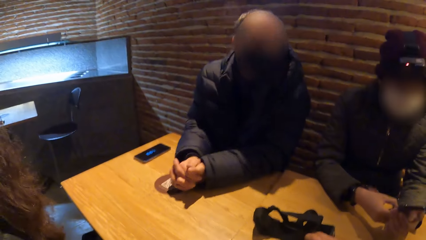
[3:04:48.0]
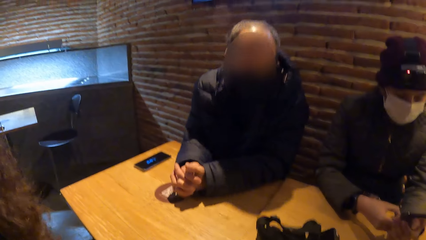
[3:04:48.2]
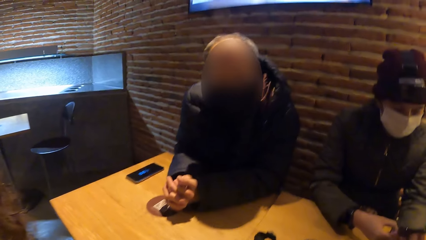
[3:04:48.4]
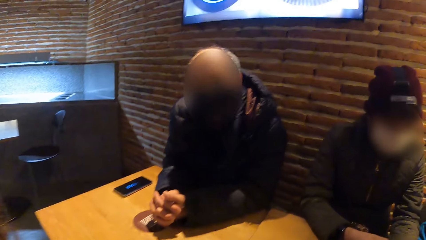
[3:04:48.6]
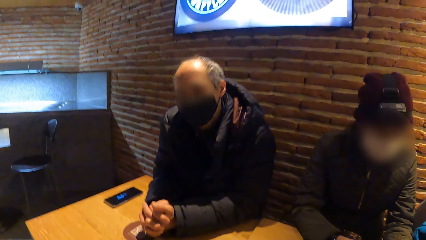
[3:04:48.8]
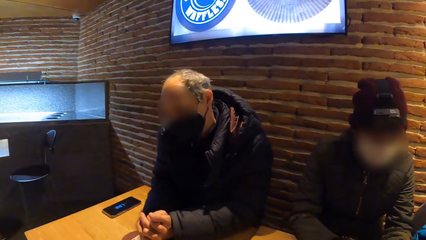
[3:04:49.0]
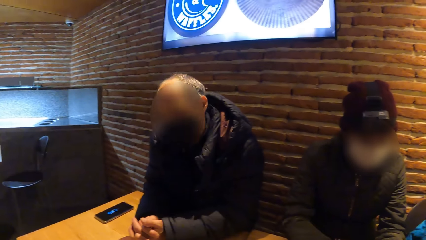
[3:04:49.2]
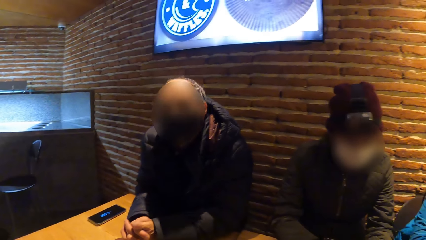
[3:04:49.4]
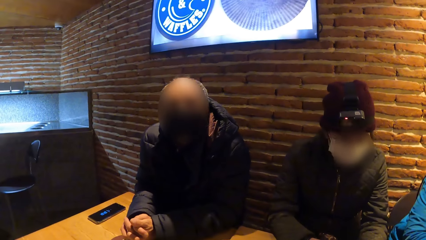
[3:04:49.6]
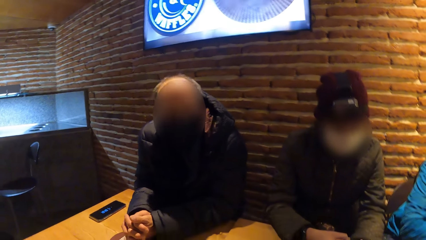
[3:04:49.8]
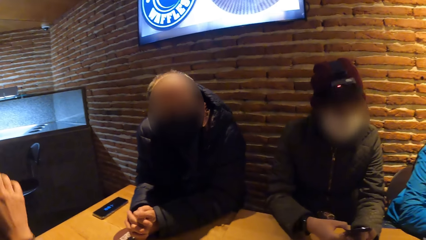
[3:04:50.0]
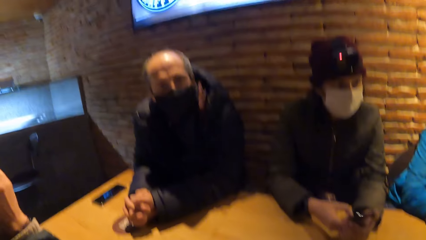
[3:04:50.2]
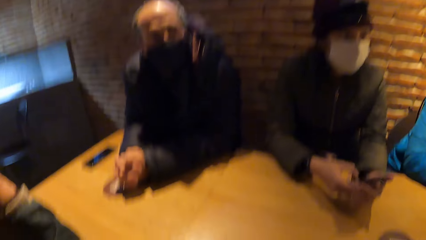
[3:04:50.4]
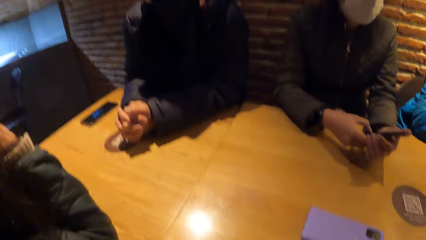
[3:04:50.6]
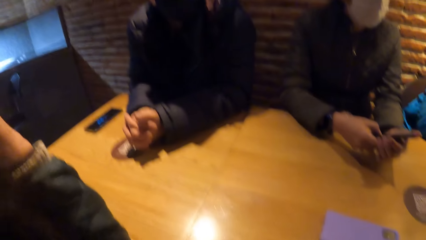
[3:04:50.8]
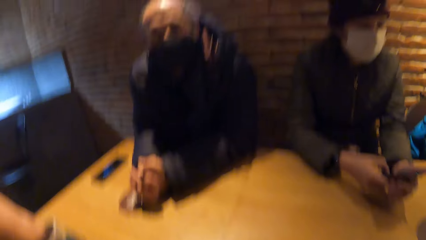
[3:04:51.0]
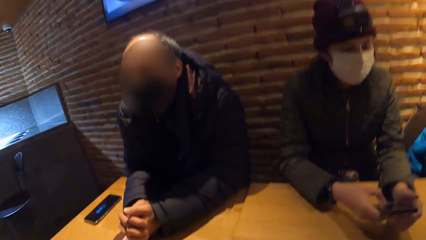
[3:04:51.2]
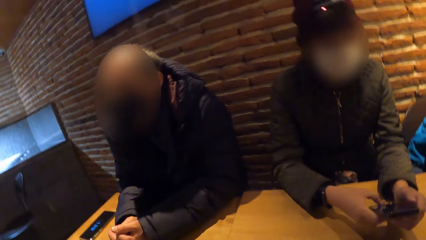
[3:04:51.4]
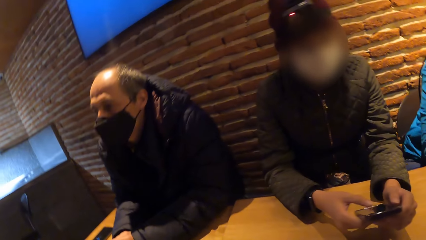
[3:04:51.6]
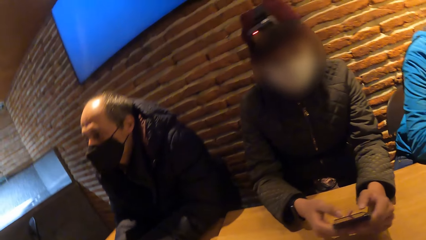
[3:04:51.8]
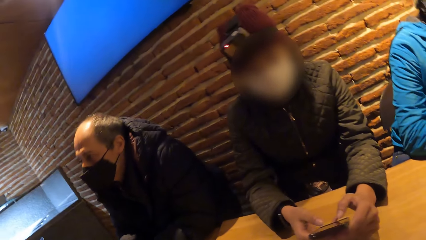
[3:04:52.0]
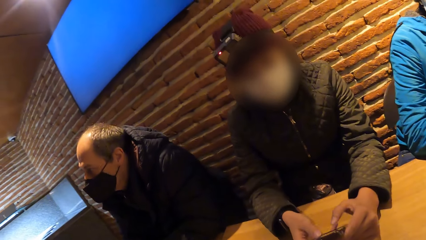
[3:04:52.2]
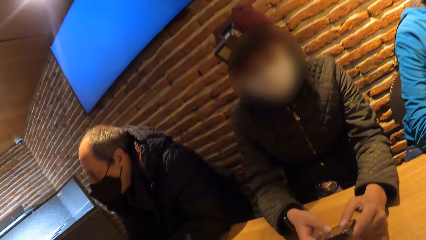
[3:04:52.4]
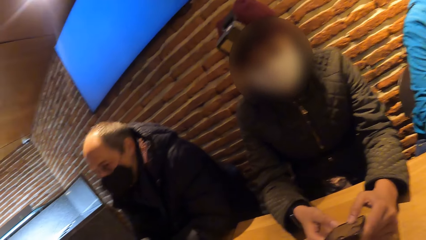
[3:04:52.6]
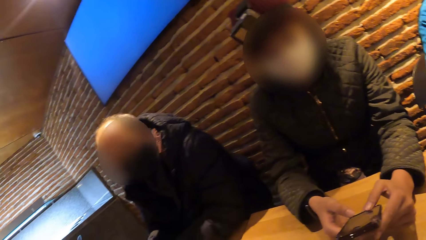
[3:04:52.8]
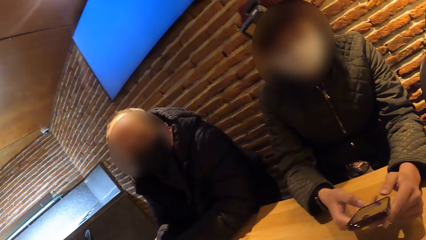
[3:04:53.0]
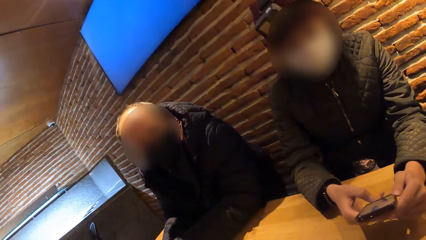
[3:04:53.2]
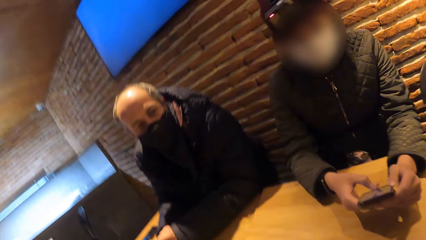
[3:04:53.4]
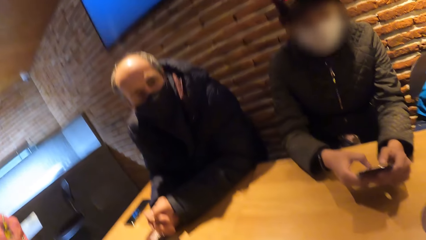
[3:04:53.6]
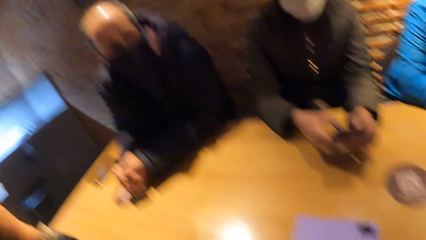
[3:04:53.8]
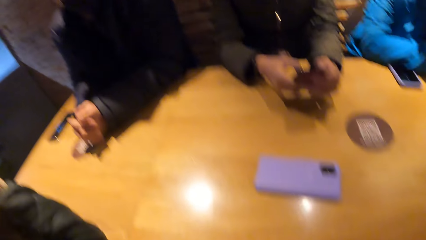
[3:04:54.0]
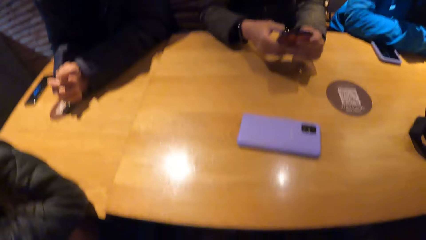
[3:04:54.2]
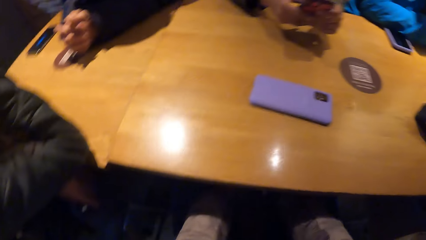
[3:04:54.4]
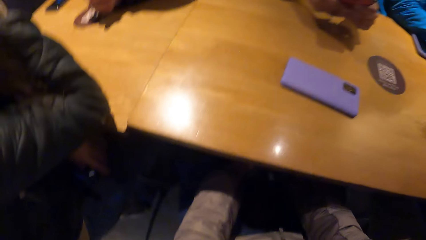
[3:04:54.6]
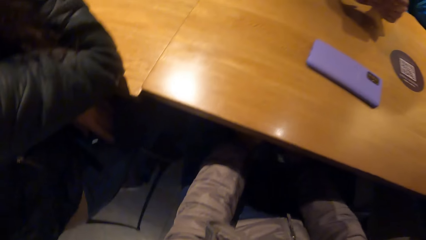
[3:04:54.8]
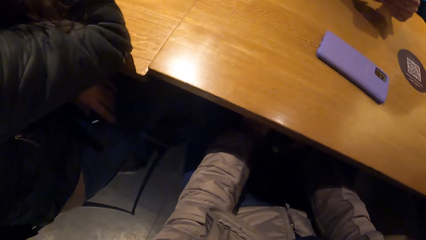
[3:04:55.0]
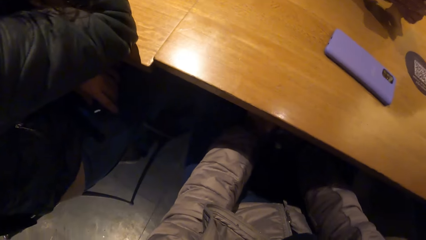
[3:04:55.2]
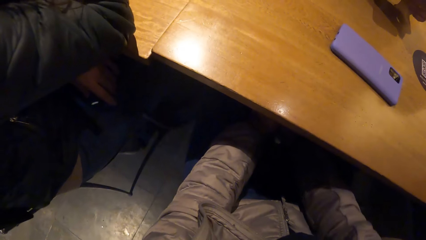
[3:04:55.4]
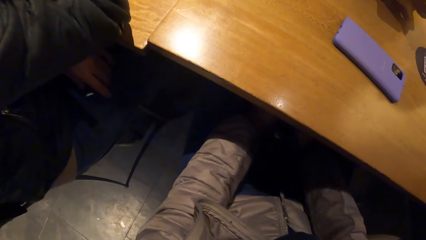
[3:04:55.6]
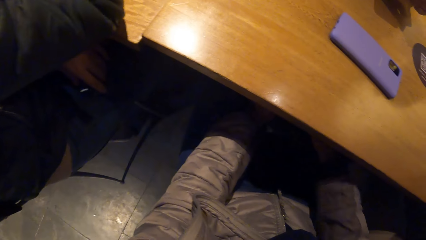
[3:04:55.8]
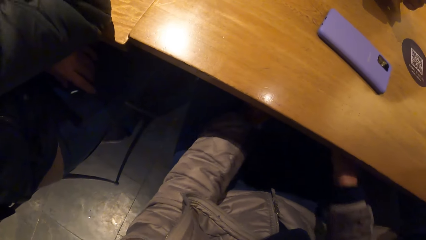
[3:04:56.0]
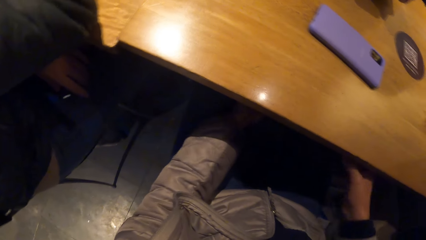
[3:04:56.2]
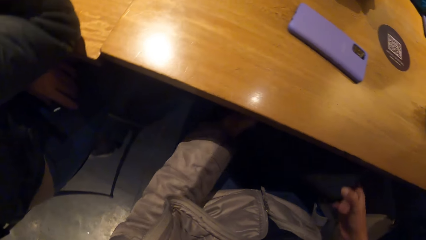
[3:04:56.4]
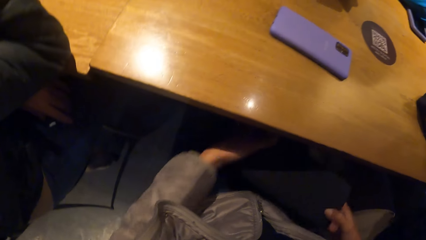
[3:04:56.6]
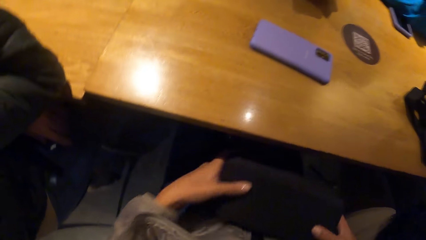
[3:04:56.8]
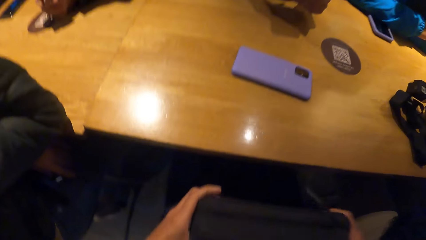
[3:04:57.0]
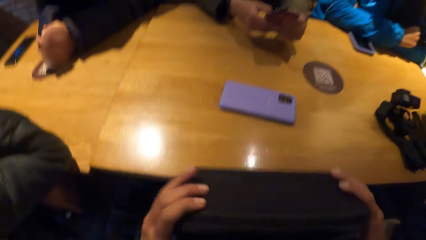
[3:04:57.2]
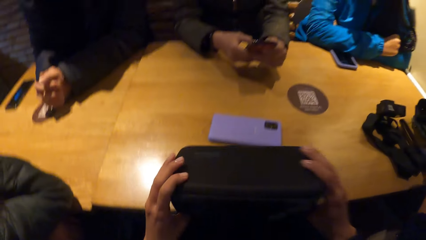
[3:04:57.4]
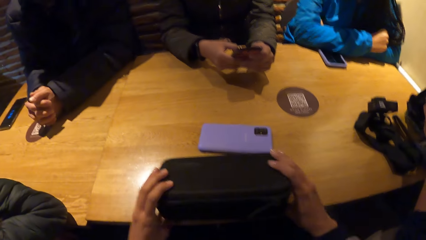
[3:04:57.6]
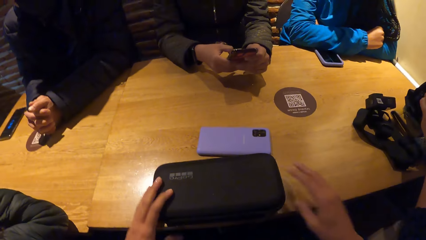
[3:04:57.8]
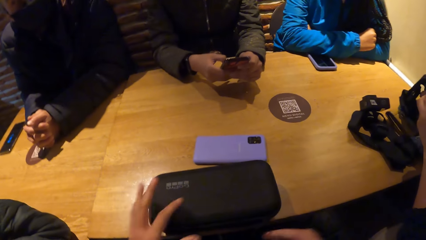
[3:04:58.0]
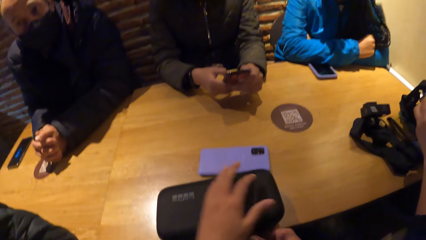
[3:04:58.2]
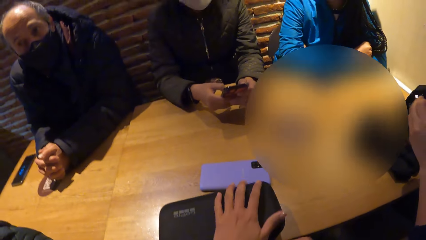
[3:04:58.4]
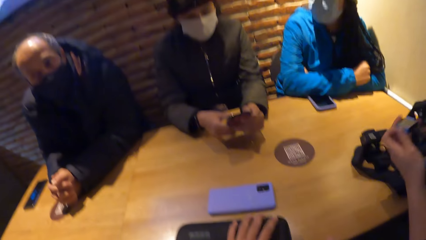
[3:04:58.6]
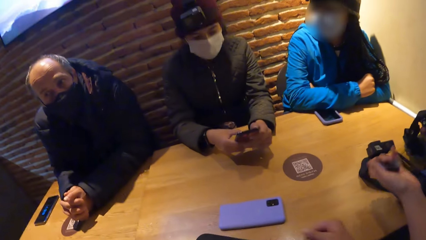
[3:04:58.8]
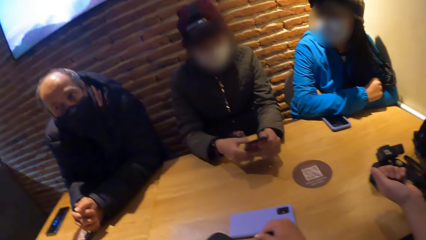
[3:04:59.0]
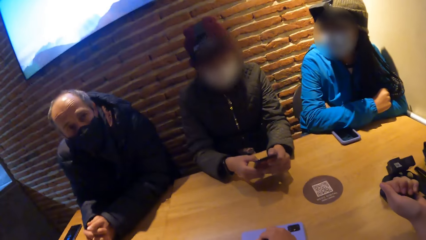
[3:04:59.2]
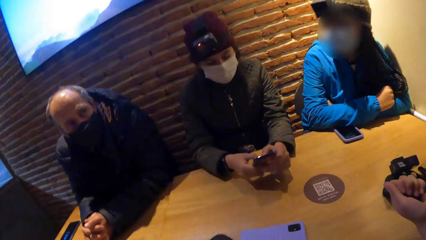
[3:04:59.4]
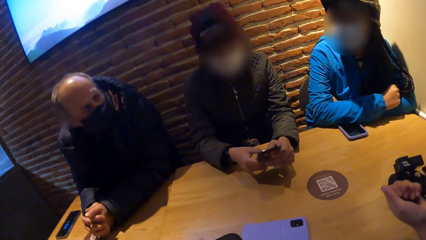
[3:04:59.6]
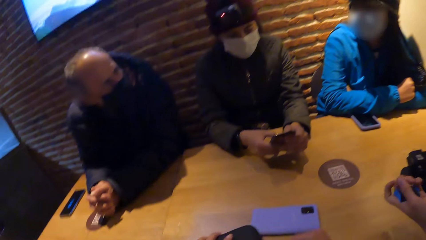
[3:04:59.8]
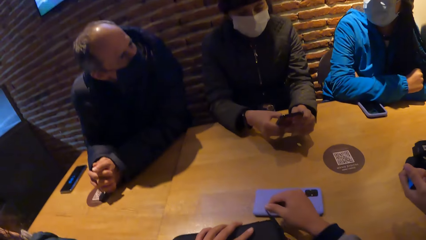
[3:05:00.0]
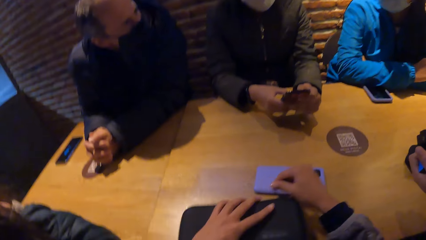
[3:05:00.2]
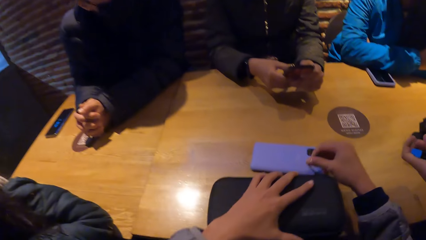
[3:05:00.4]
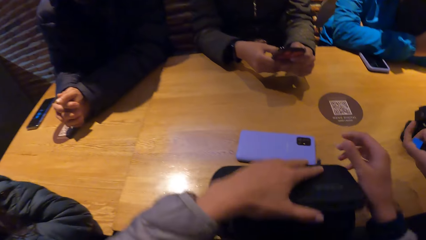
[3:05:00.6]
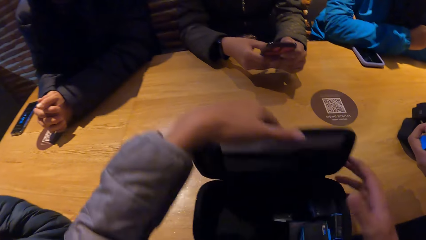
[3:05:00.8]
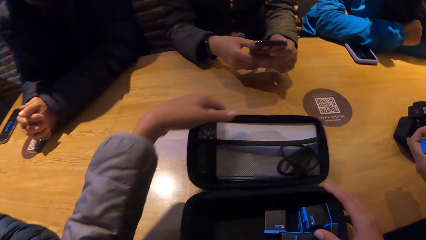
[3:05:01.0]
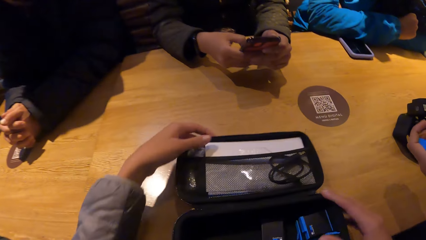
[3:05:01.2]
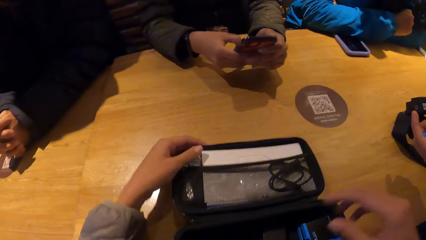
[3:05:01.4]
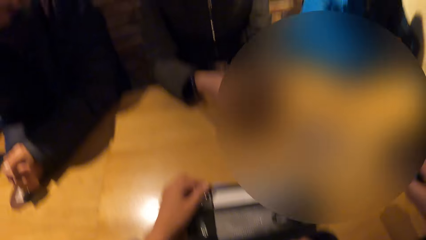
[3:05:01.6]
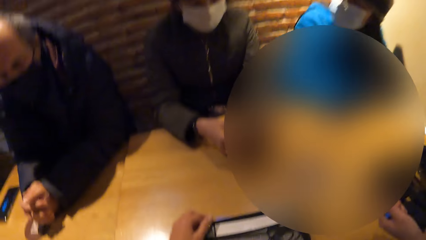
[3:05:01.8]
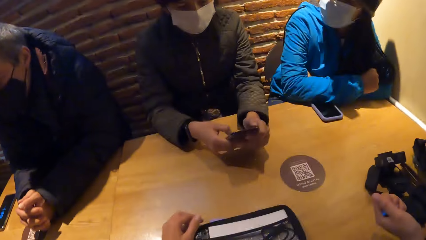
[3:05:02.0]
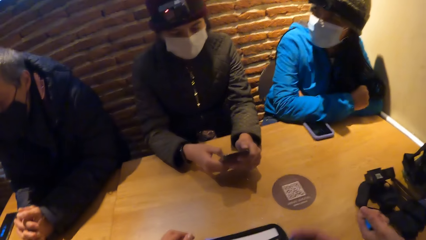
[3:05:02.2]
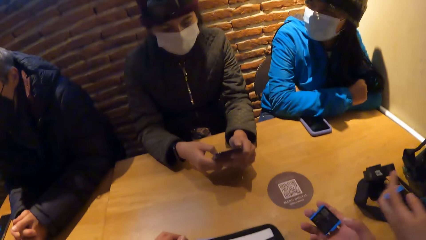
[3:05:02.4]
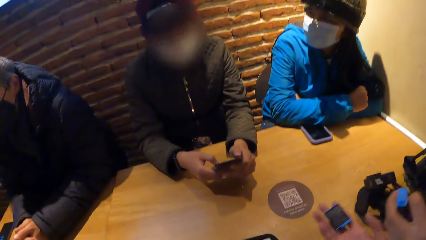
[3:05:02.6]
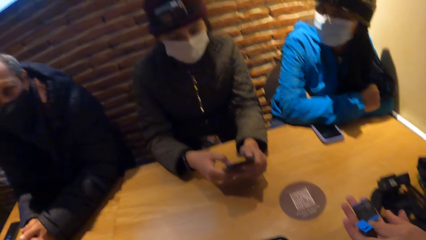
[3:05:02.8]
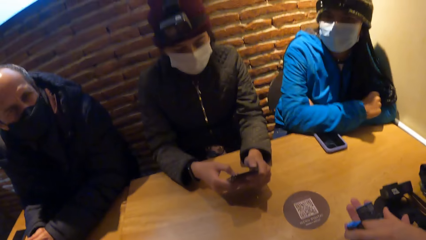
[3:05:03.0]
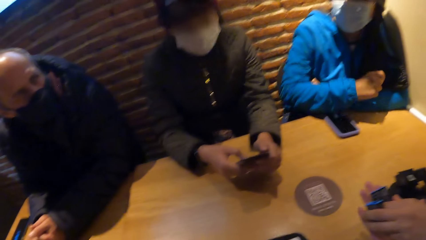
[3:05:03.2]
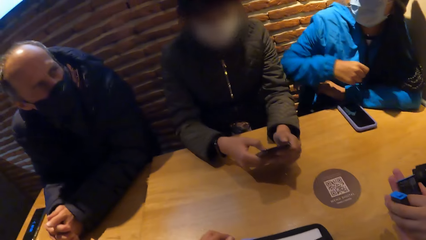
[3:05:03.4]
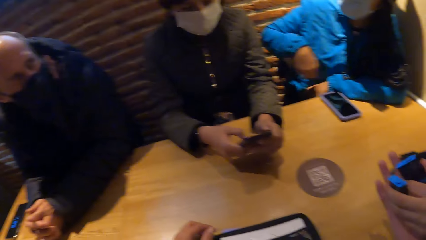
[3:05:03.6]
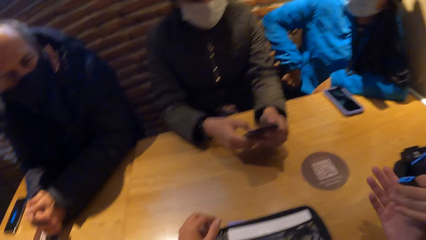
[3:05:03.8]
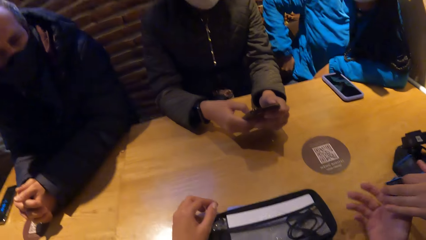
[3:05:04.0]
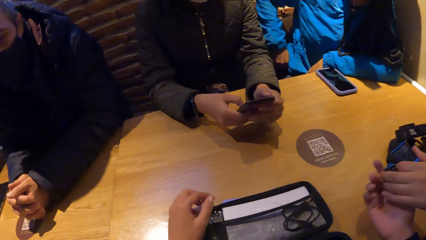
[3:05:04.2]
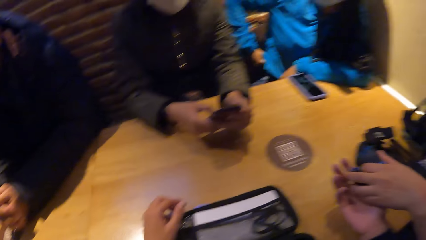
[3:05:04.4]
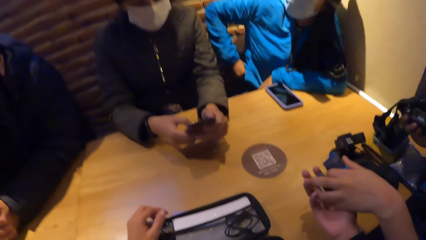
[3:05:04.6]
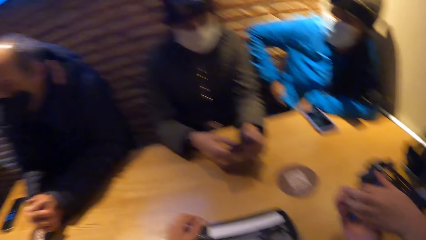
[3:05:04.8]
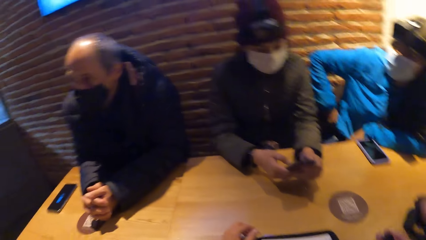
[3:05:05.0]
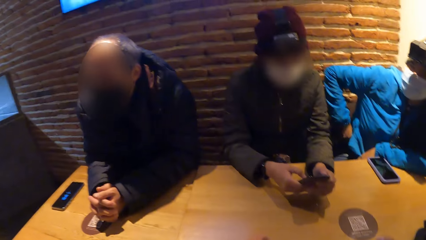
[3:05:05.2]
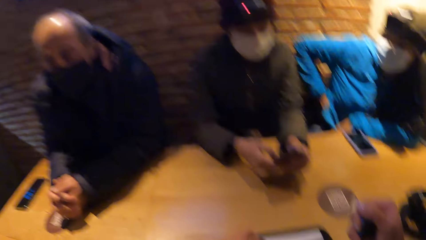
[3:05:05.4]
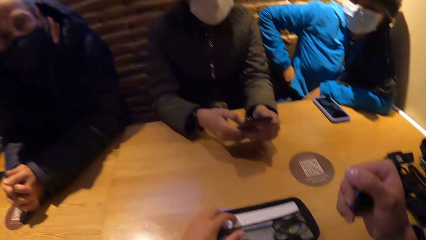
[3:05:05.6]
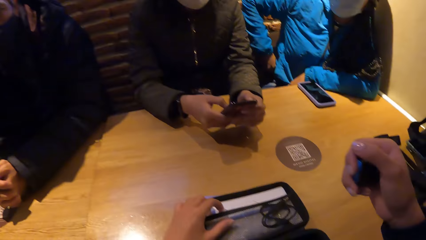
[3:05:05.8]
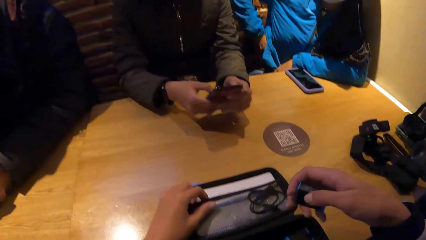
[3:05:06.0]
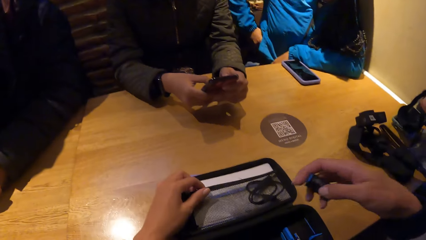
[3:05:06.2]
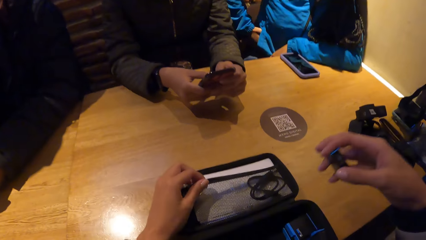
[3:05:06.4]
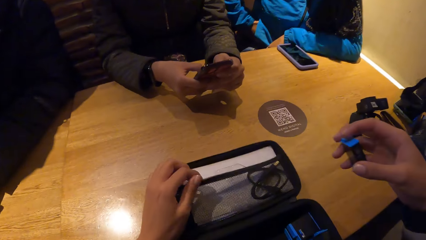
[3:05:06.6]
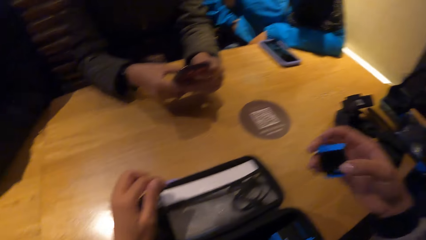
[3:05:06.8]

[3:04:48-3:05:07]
A man puts his hands on the table. A woman operates a phone in her left hand with her right hand. The man lifts his hand. The woman dials the phone. The camera wearer picks a camera box from the bag under the table with her right hand. She drops the camera box on the table with her hands. She holds the bag. The woman operates the phone with her hands. The camera wearer moves the camera box on the table with her left hand. She unzips the zip of the camera box on the table with her right hand. She opens the camera box on the table with her left hand. Another woman holds the battery. The camera wearer holds the battery. She gives the battery to the other woman with her right hand. Another man moves his hand. The other woman picks the battery from the camera wearer. The camera wearer receives the battery from the other woman with her right hand.
